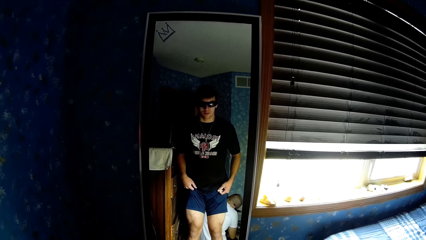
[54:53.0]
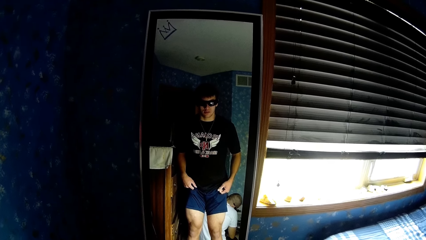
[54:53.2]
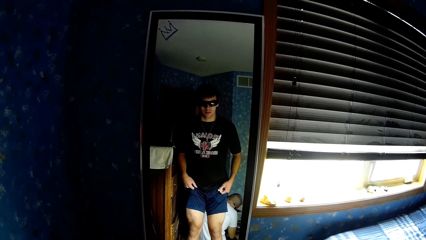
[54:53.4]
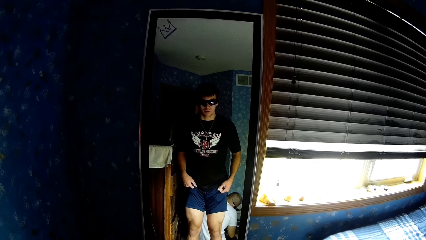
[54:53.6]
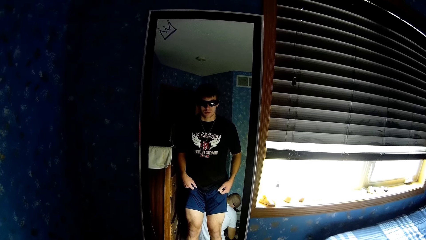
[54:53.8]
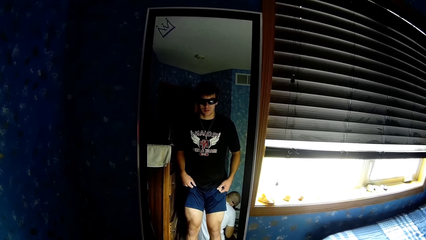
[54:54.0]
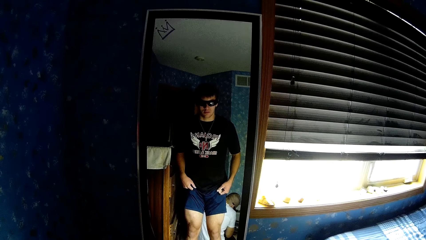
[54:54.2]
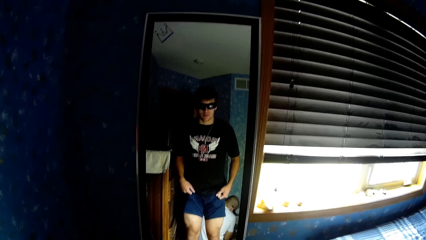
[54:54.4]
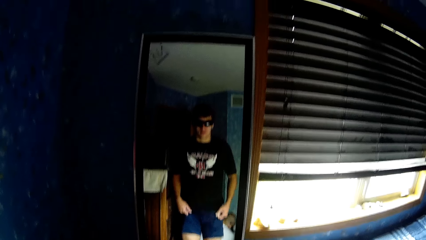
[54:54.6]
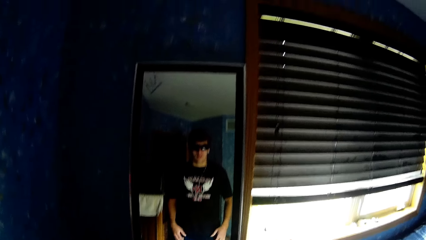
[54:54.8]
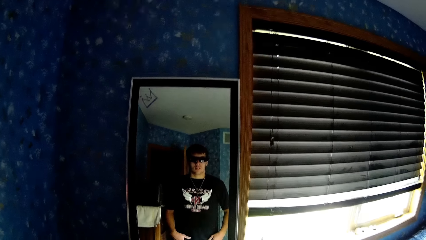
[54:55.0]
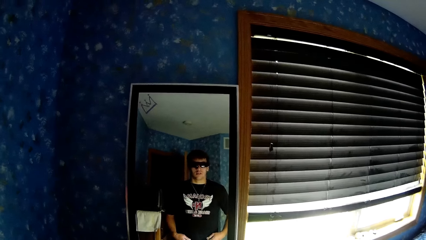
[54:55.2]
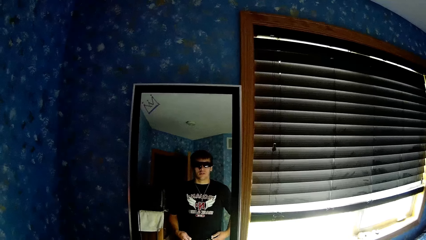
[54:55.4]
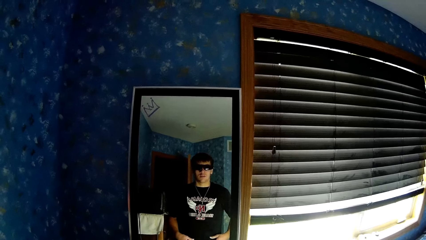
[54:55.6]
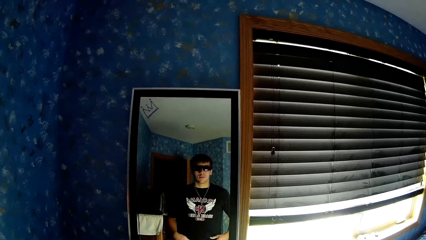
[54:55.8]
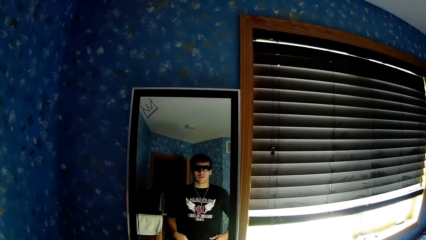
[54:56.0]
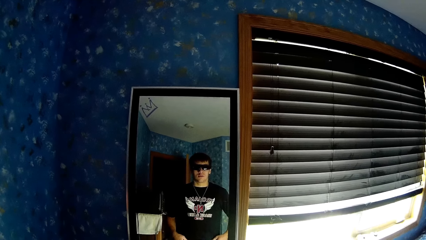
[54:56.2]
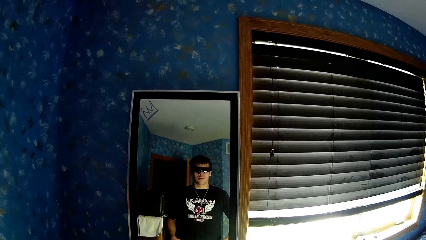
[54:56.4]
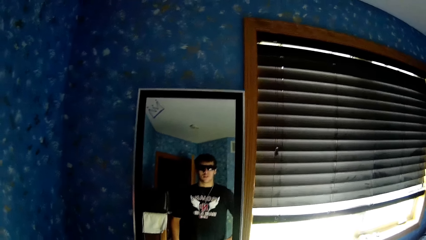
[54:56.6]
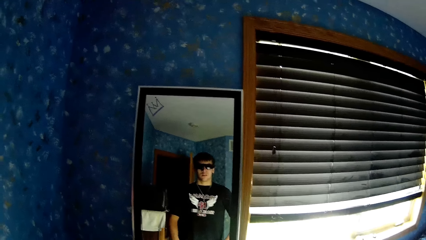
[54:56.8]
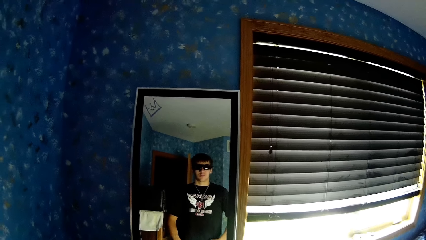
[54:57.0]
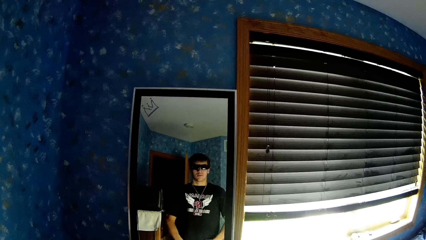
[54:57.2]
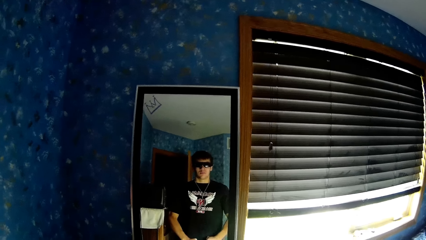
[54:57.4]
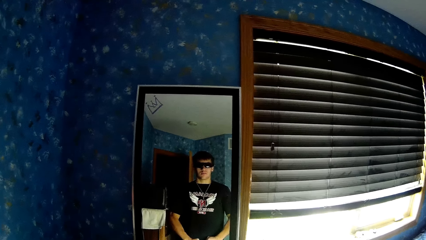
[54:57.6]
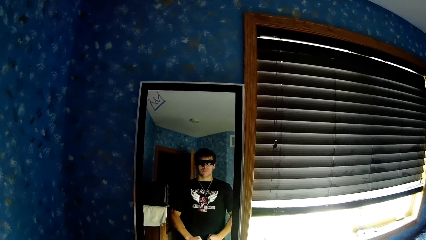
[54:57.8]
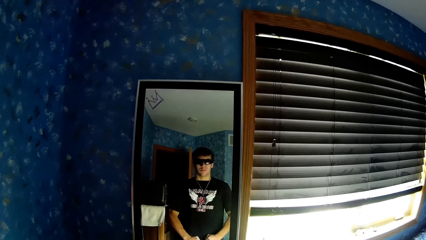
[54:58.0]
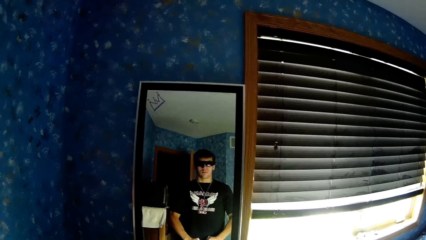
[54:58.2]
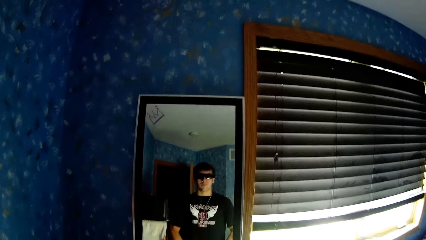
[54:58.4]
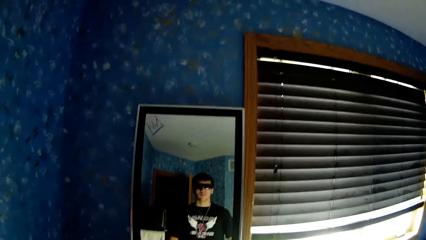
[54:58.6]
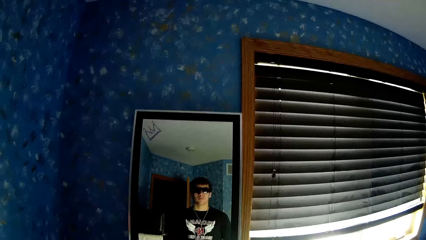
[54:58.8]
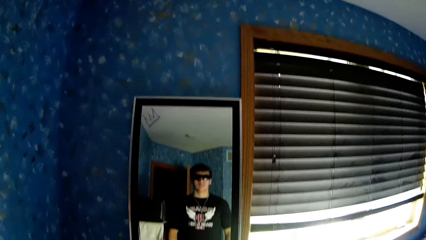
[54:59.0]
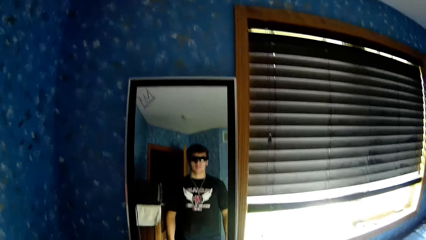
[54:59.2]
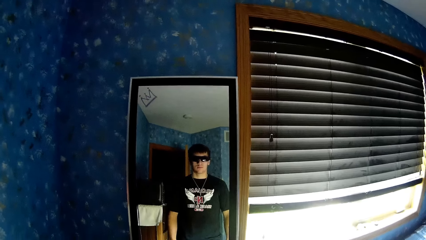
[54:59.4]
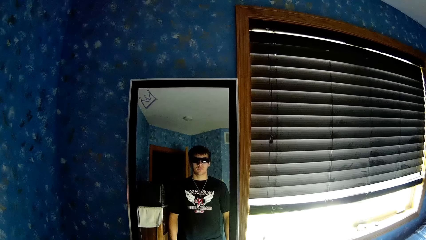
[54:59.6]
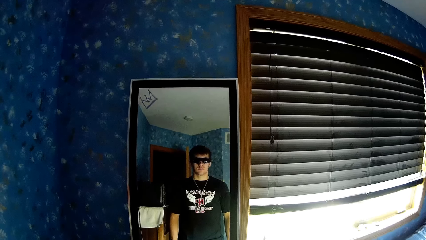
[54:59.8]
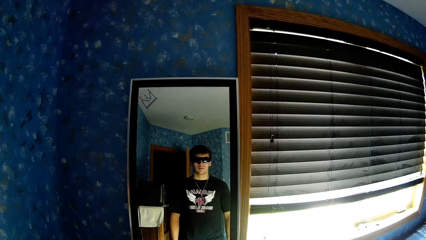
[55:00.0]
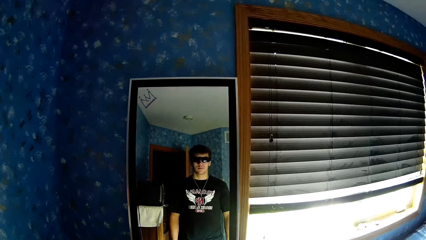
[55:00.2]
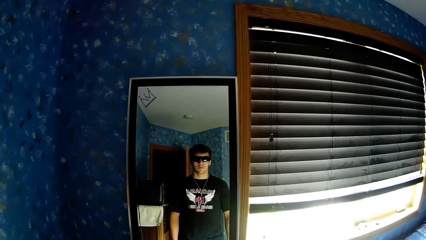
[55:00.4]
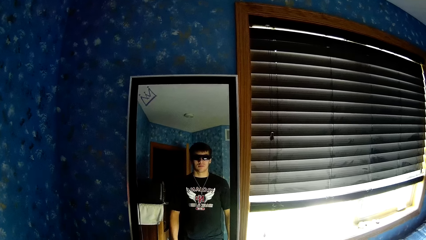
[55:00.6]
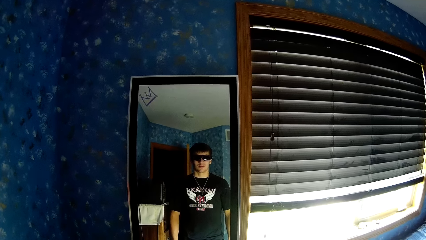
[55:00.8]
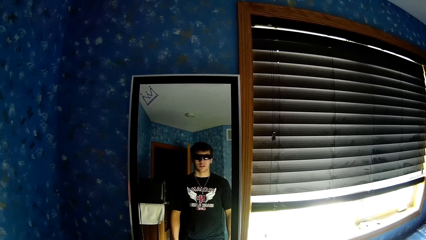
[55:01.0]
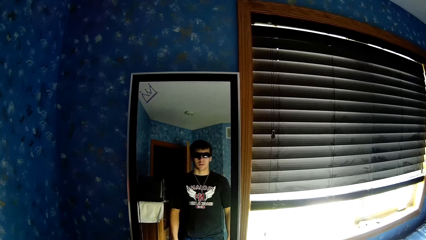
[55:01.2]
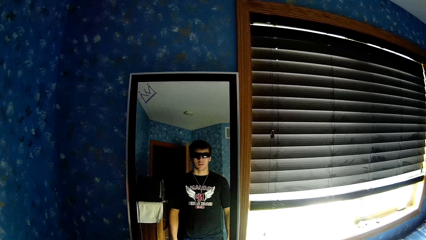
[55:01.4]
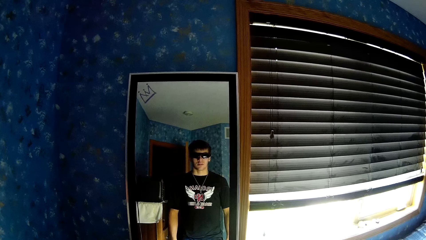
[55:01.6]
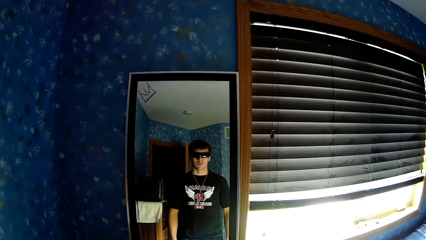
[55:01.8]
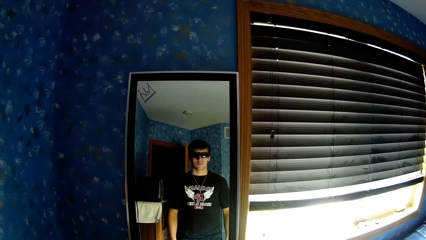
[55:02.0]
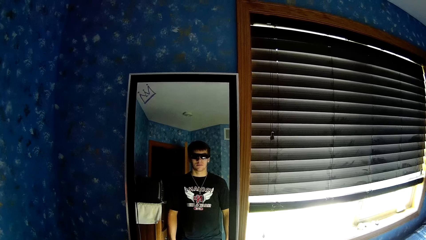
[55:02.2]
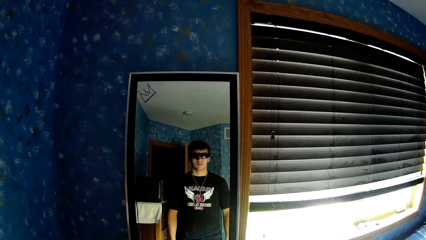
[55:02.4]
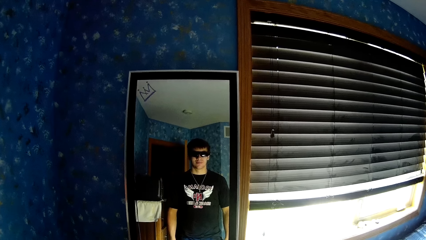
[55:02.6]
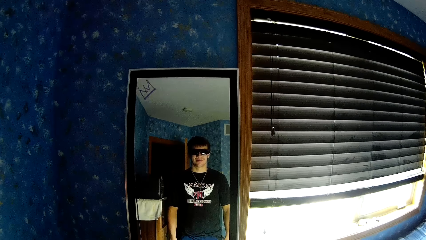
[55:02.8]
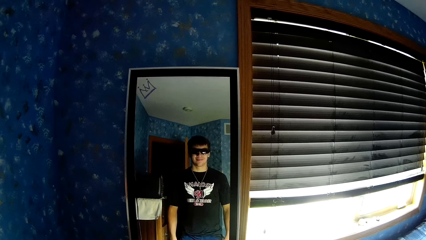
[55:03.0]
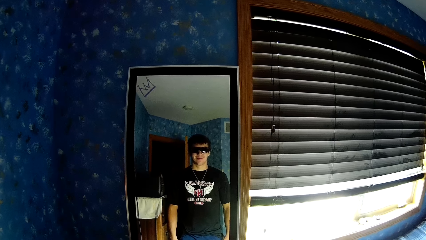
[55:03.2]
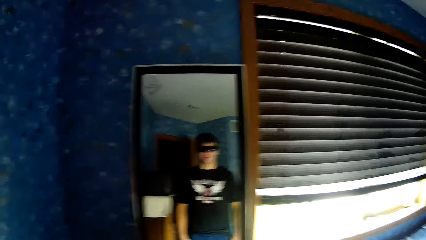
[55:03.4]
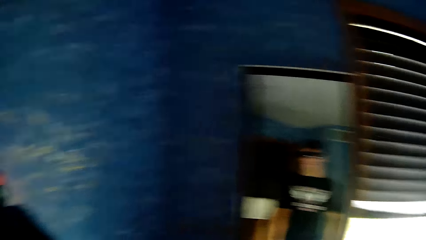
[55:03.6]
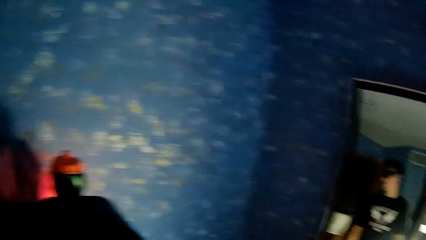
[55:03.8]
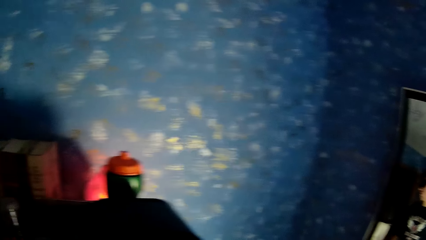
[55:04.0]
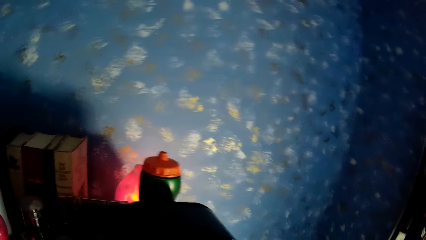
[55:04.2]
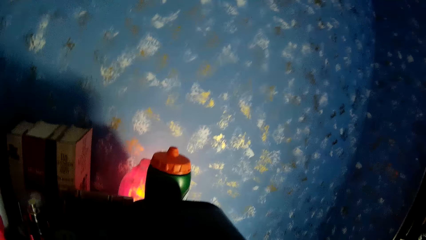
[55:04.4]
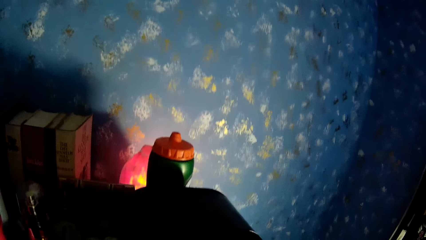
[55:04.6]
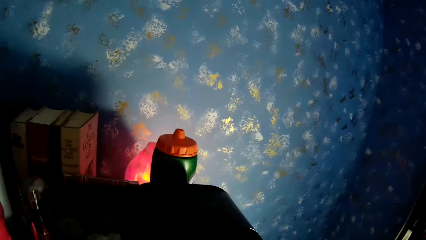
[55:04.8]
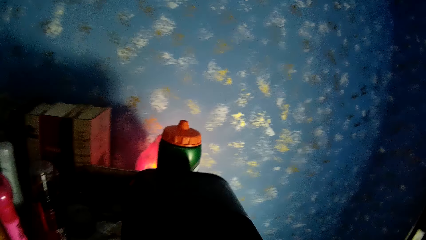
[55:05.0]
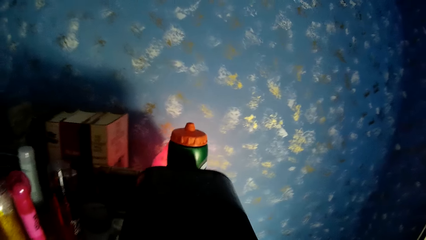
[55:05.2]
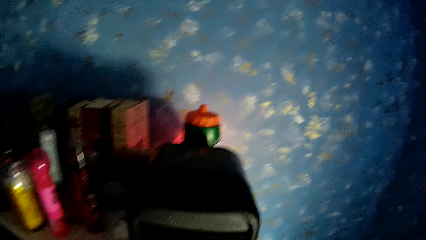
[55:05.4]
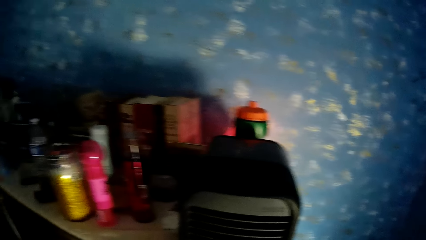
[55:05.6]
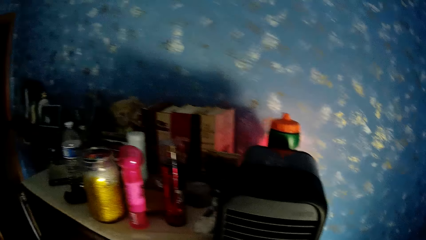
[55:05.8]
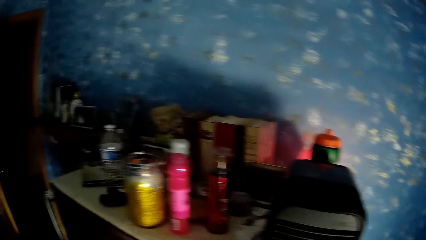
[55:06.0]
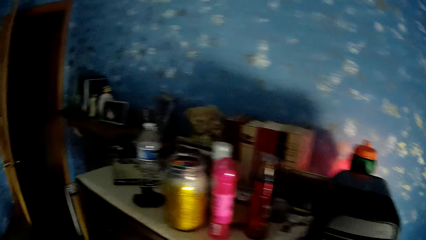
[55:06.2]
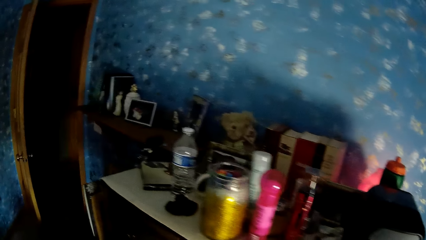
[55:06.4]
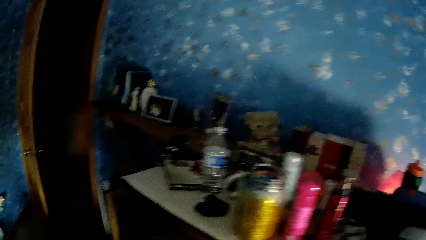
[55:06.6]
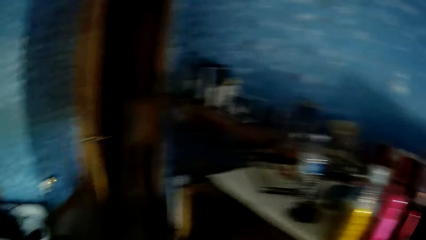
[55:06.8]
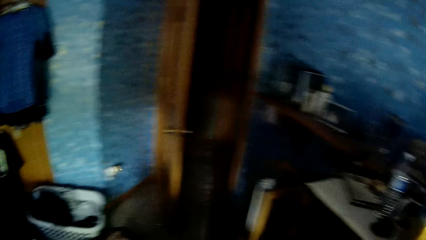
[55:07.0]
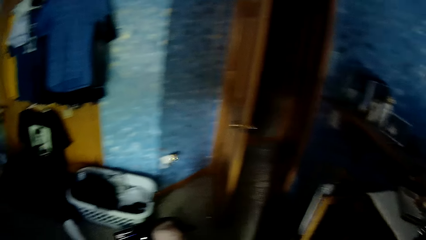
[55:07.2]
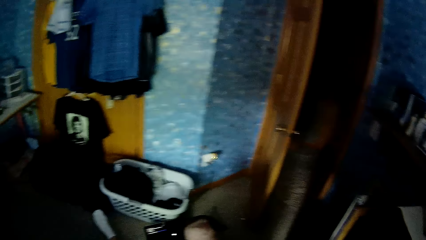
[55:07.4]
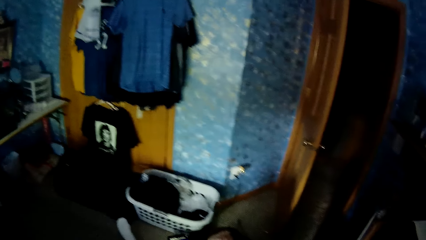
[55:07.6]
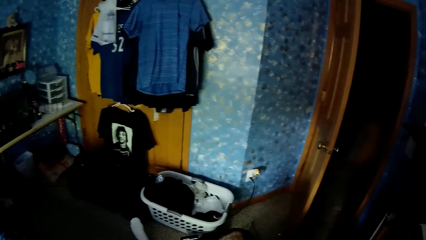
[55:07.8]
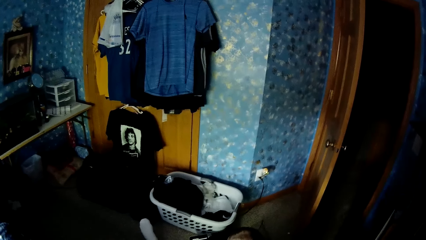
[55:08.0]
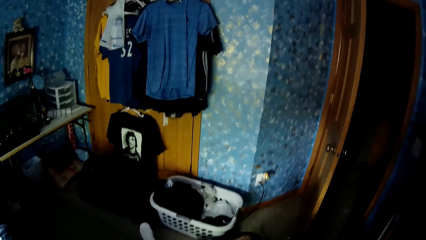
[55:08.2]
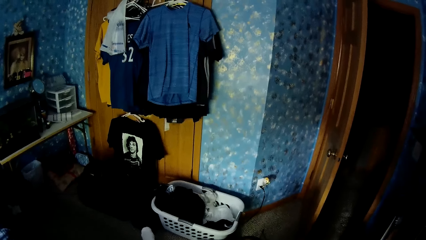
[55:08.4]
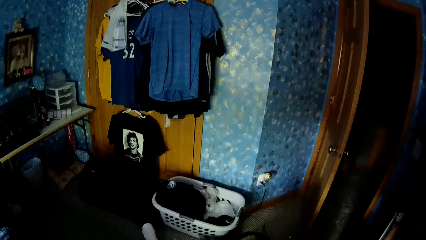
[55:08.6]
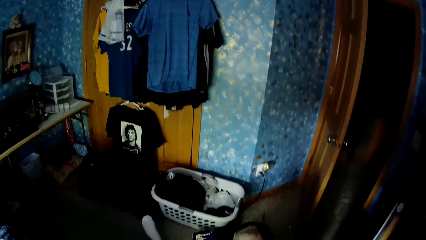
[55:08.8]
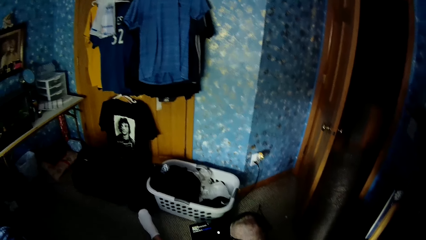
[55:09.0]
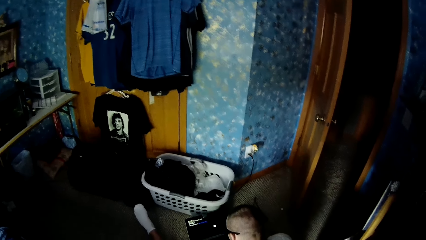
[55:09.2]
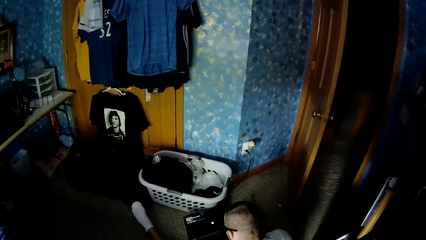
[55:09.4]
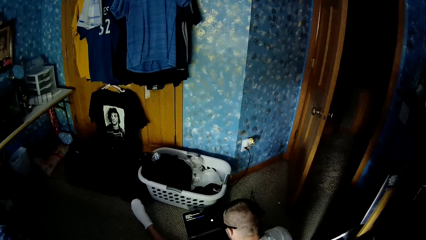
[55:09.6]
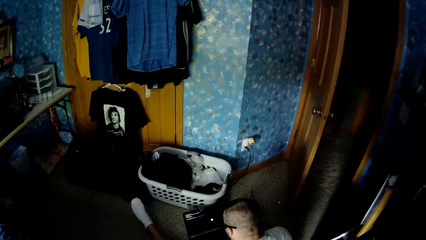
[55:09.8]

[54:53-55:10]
The camera wearer talks to another person. They walk around the room. They look around the room. They look at the laptop in front of the person.
